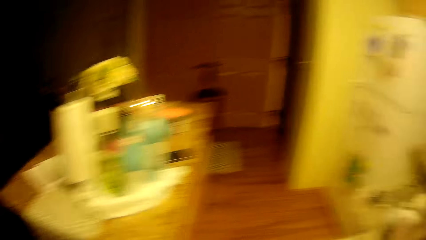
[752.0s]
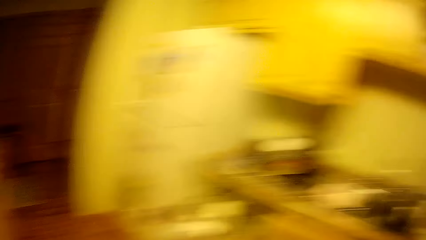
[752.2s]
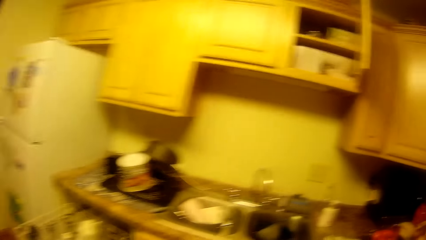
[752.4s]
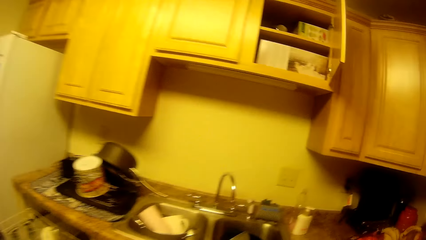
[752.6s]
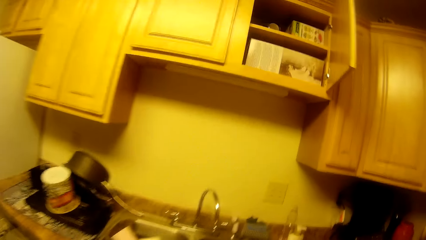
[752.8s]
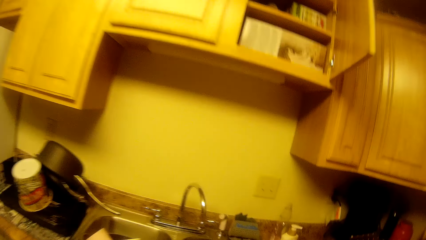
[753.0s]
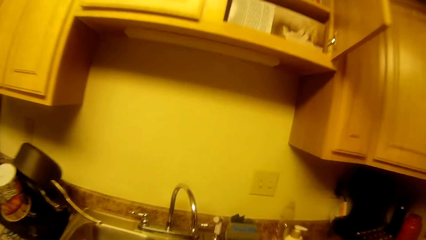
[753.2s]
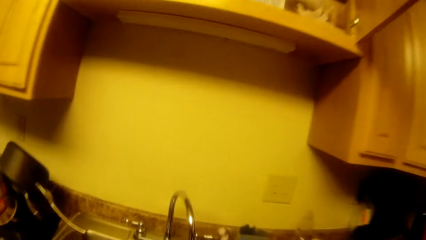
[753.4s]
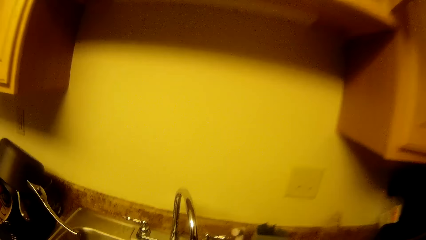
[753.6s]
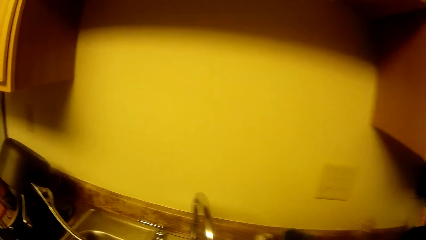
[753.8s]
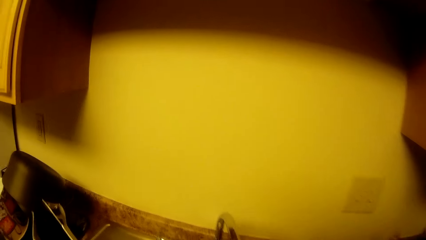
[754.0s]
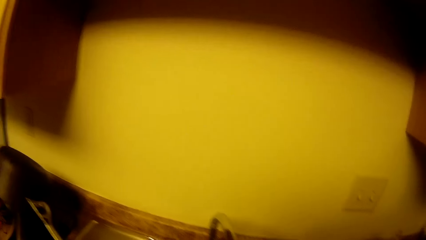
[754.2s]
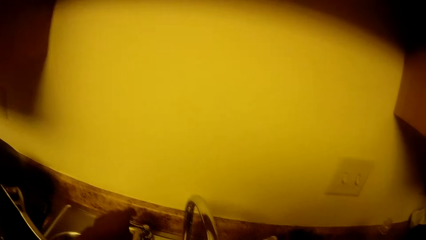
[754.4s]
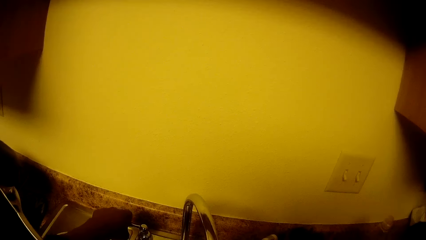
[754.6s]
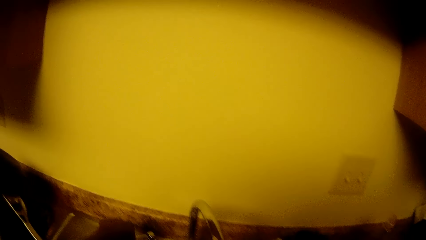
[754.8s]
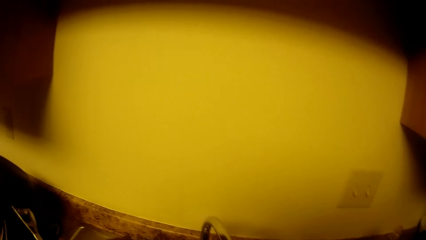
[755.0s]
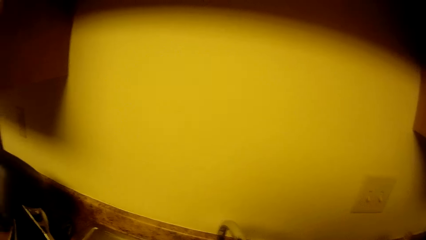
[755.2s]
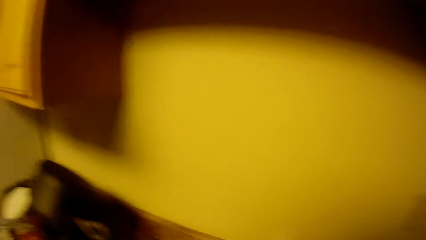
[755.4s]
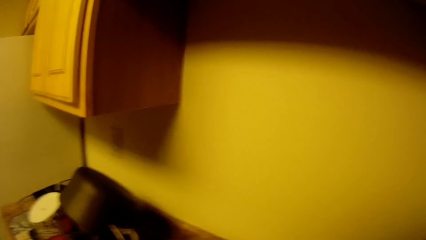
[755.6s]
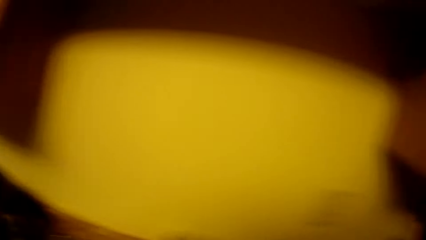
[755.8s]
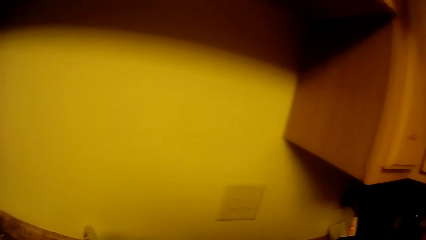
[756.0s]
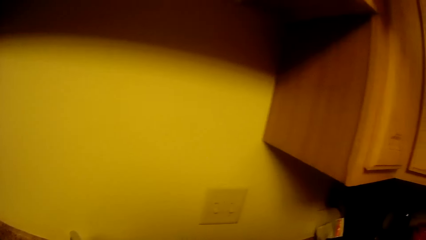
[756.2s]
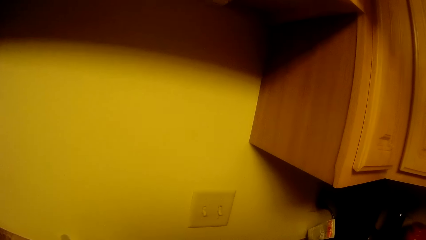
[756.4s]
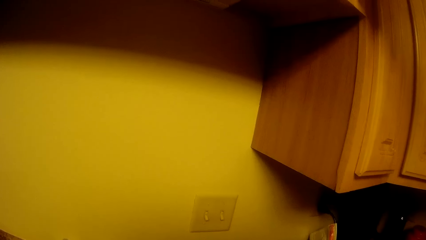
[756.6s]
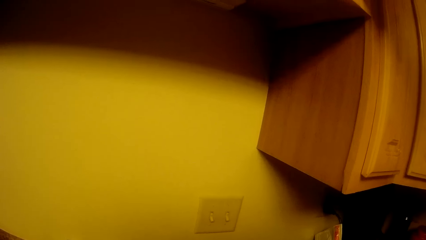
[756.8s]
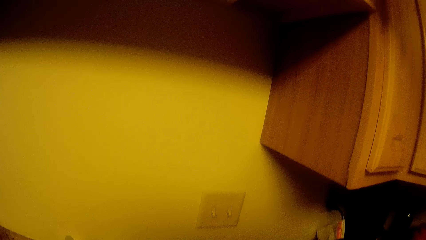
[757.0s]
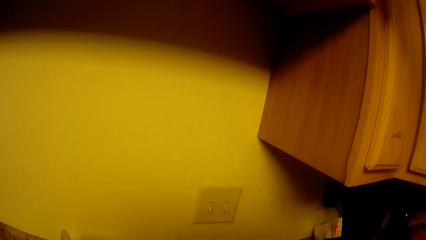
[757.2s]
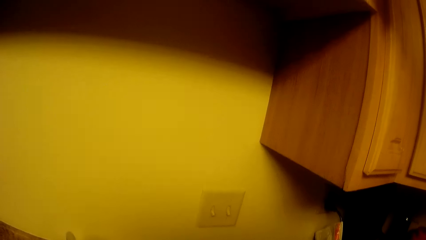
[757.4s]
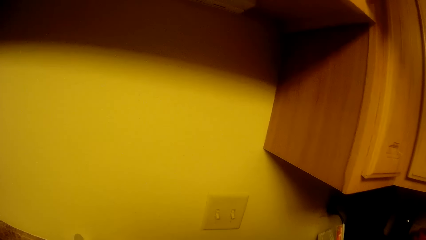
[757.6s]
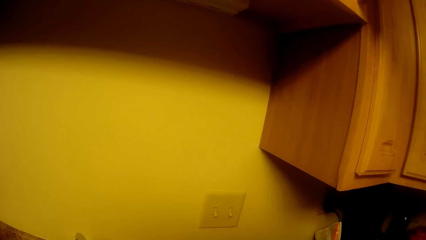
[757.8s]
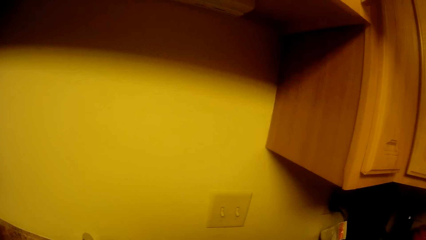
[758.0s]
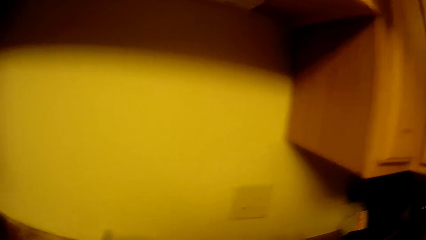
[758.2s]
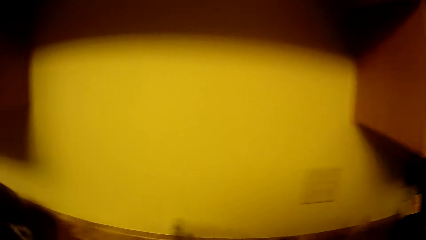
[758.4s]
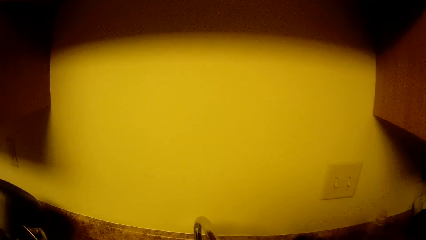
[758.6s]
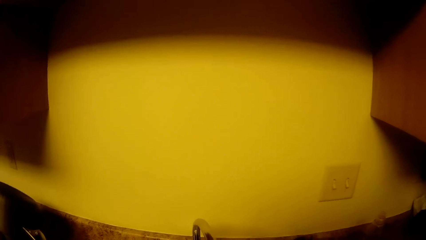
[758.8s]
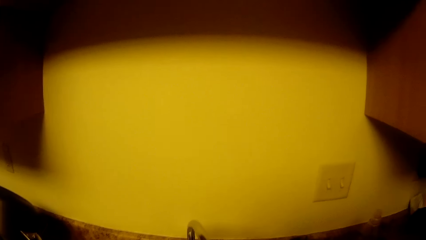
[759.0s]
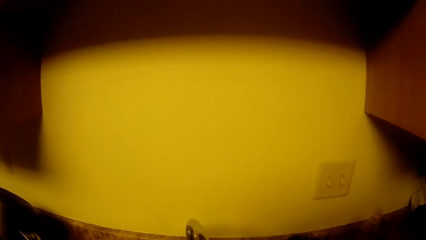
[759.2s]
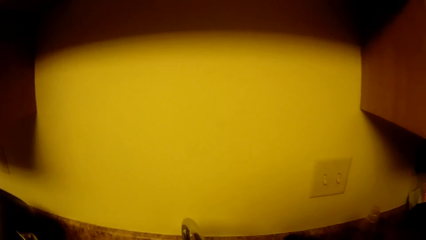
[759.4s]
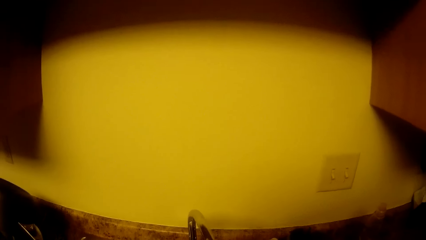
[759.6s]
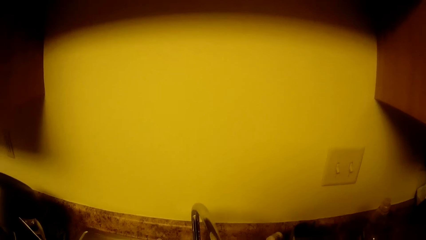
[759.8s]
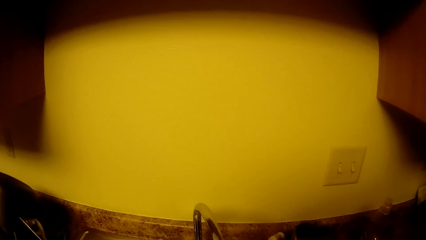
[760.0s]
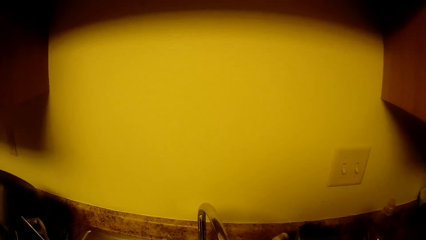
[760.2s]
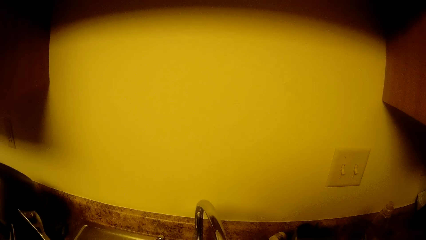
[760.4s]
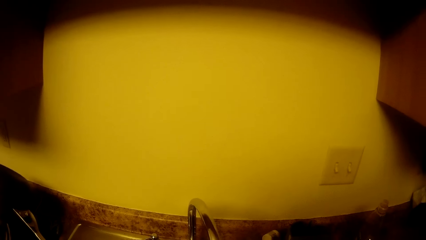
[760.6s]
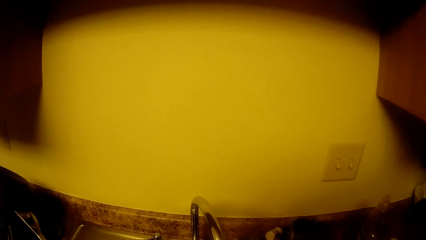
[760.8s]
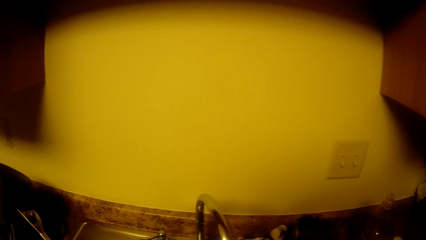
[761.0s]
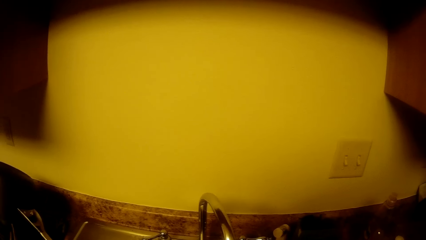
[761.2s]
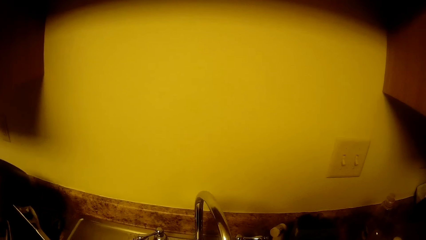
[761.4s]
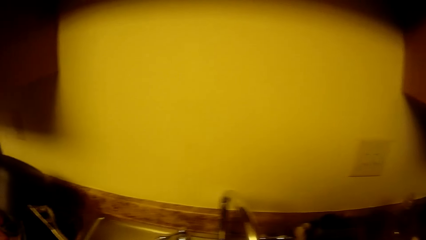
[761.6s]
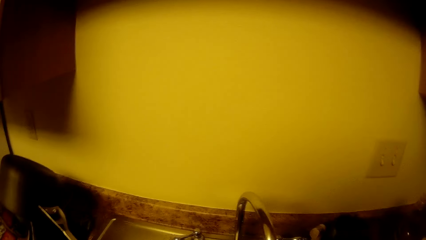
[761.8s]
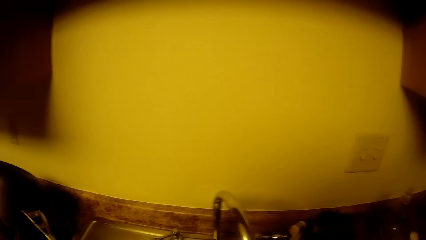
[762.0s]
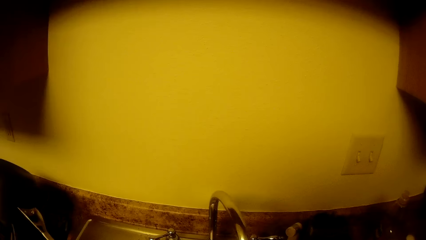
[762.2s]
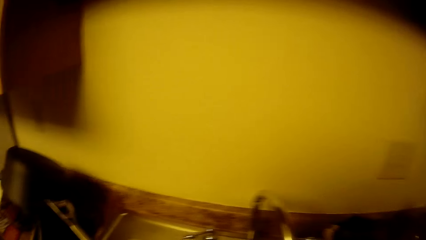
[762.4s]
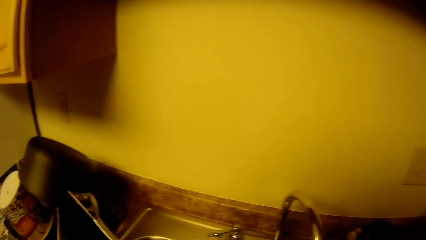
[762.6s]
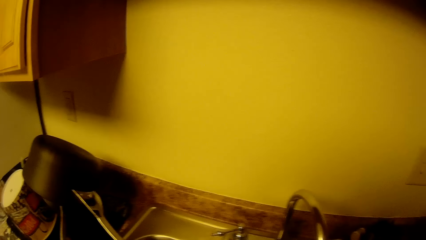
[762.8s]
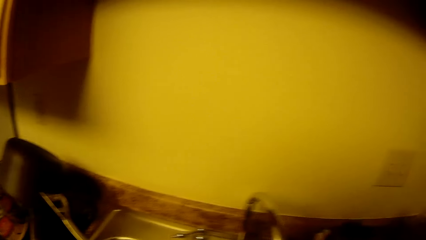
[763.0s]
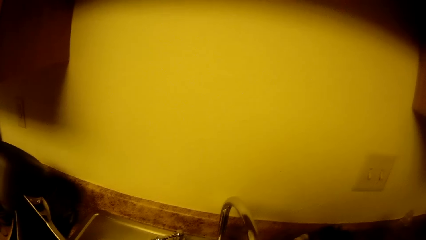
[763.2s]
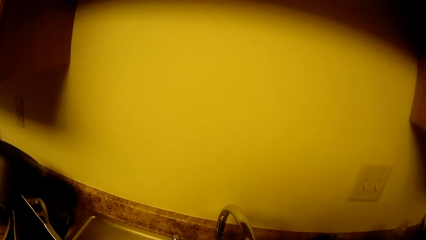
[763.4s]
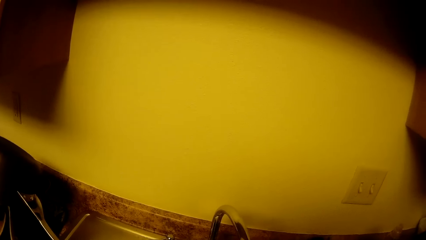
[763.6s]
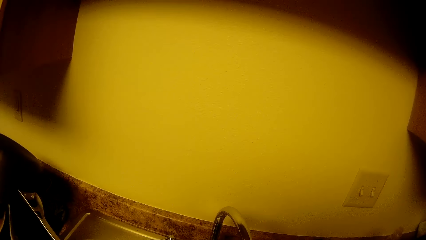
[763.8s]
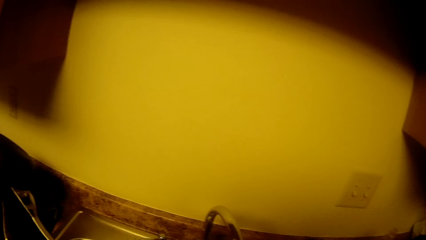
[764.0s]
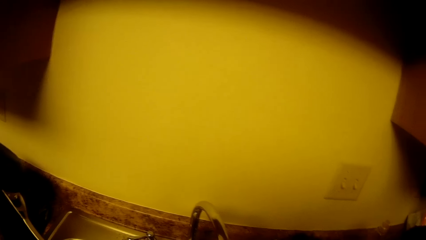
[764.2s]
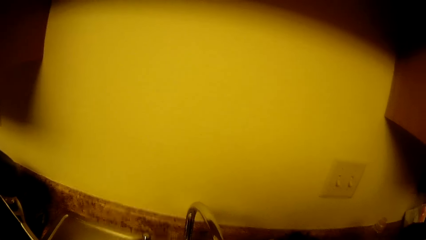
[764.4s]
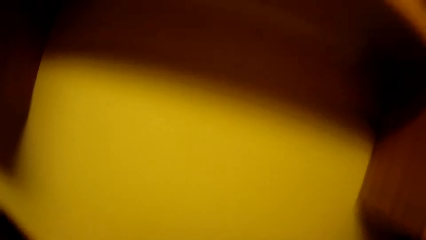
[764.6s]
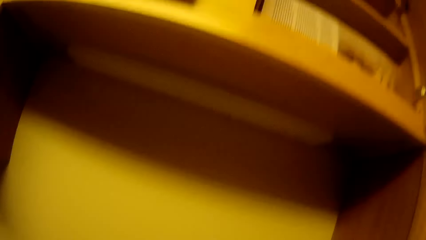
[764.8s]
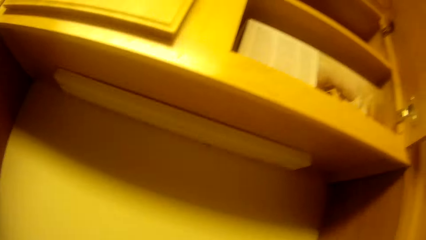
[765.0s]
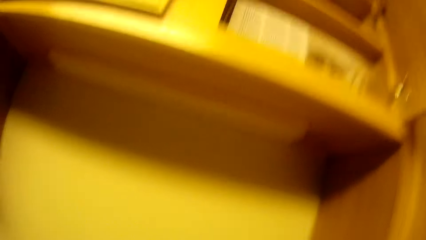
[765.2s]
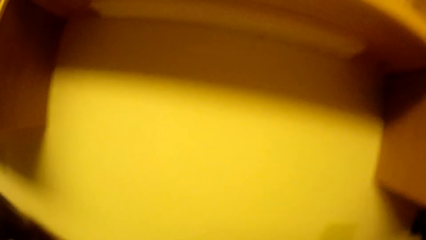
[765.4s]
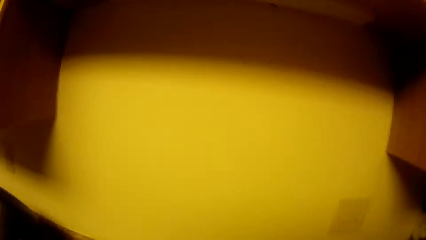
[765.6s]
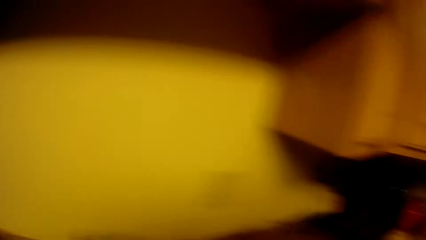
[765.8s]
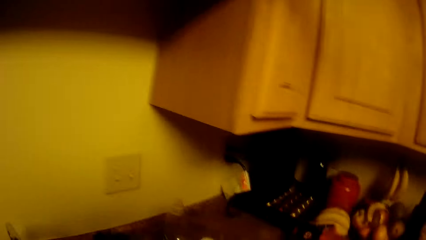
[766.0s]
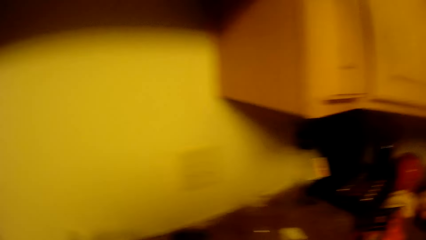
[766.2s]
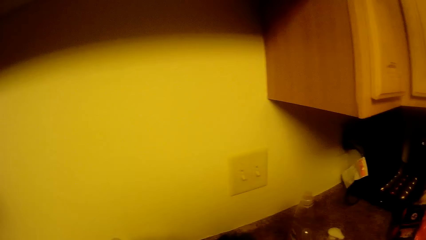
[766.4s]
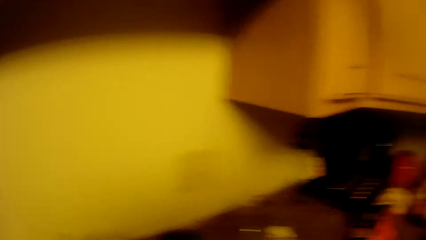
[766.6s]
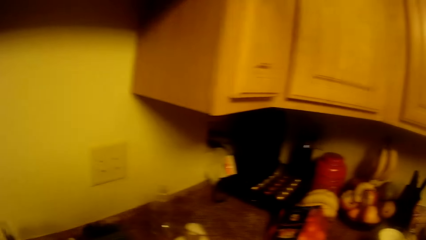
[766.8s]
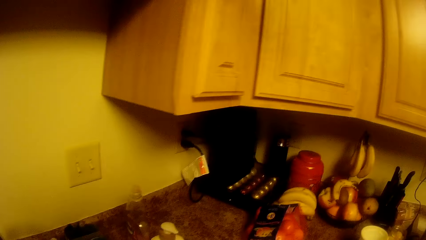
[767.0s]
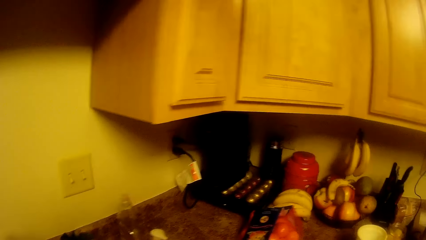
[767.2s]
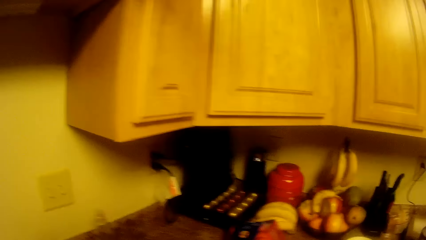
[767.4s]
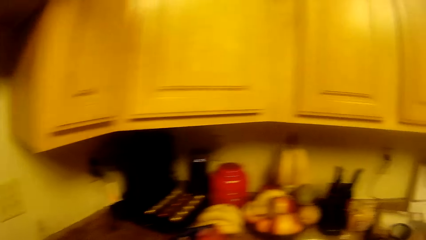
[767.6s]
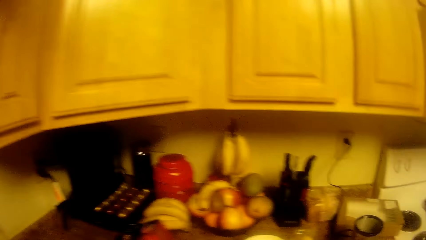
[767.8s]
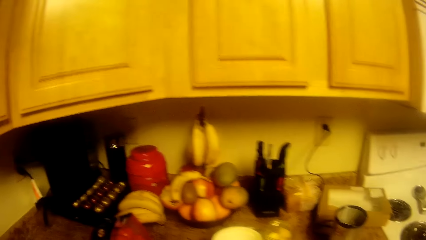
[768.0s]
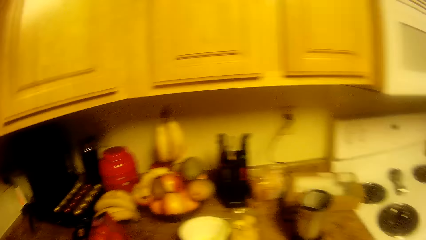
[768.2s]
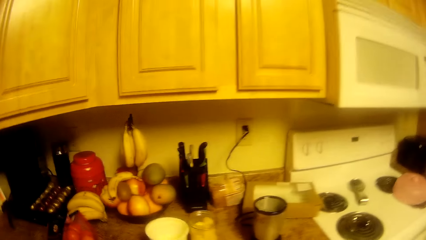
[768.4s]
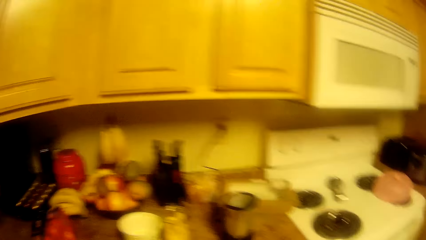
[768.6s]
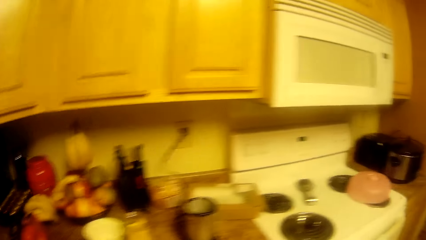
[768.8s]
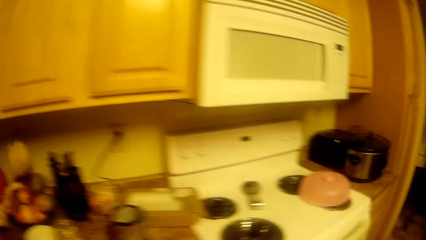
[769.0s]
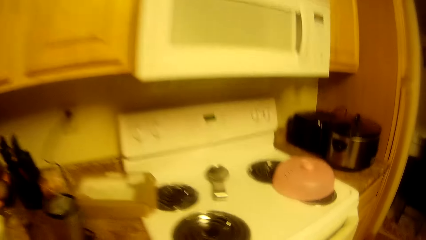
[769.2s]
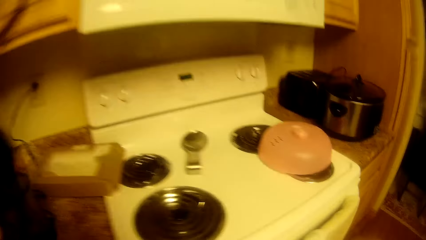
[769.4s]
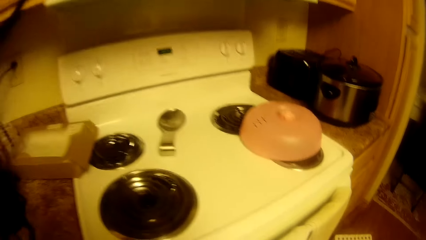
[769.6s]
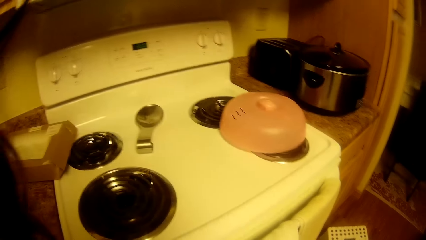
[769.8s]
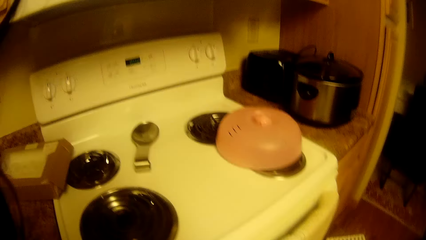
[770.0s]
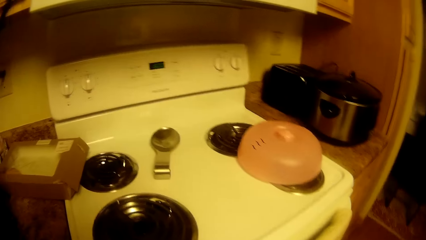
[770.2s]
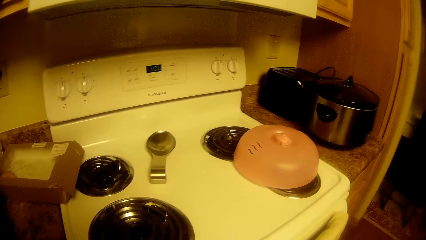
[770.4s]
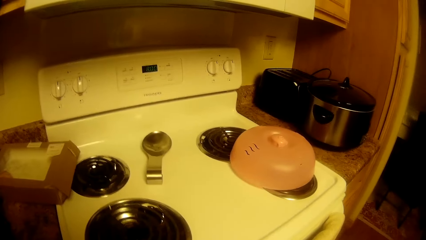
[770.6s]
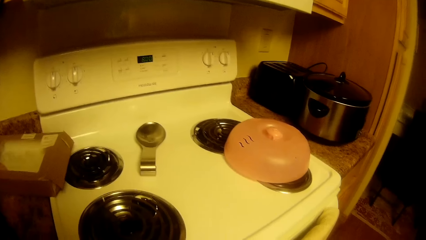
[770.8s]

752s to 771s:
The camera wearer turns to the sink table. She turns a knob of a tap in a kitchen sink with her left hand. She stares at the switch. She looks around the sink table.
